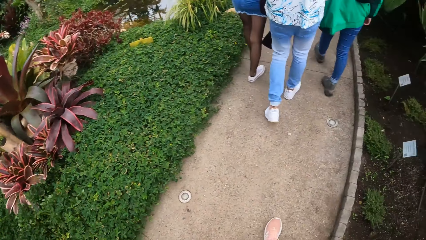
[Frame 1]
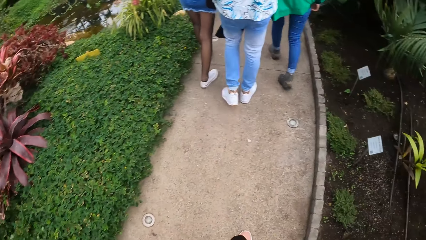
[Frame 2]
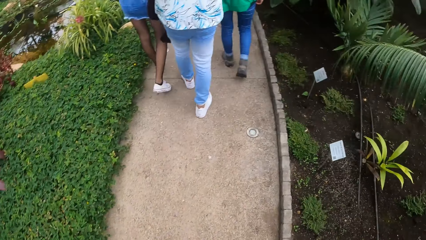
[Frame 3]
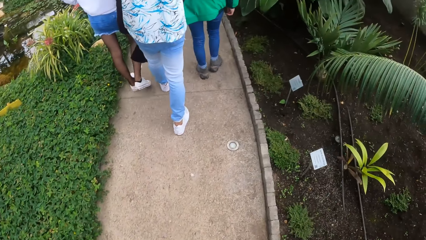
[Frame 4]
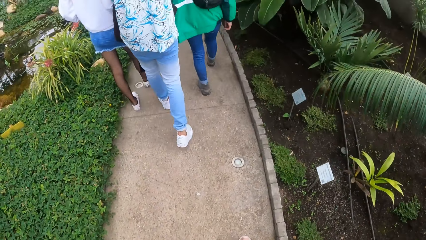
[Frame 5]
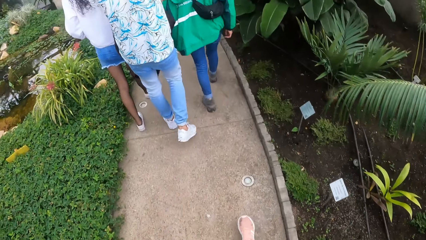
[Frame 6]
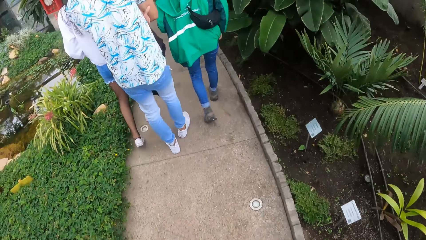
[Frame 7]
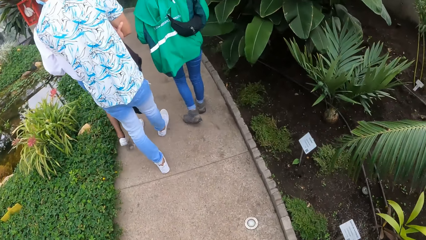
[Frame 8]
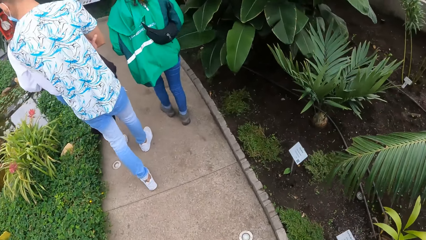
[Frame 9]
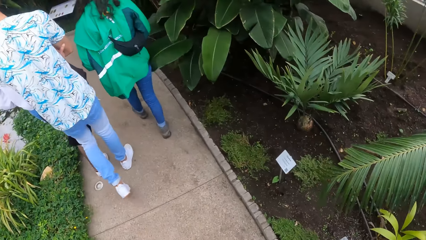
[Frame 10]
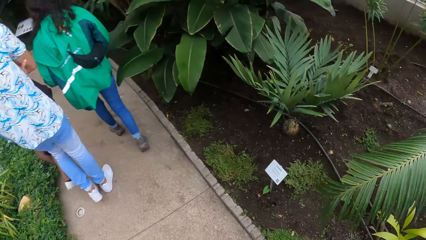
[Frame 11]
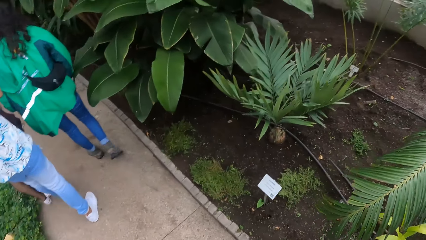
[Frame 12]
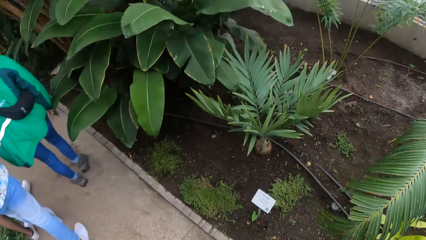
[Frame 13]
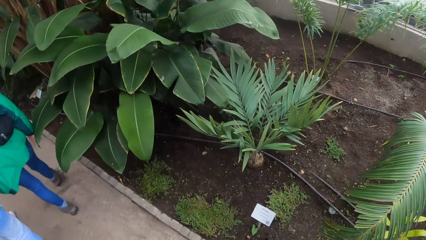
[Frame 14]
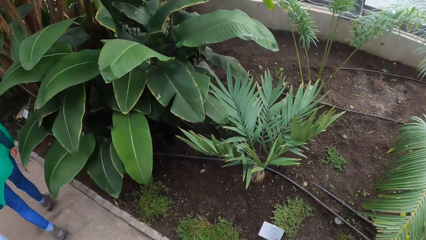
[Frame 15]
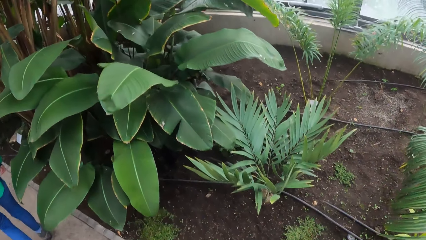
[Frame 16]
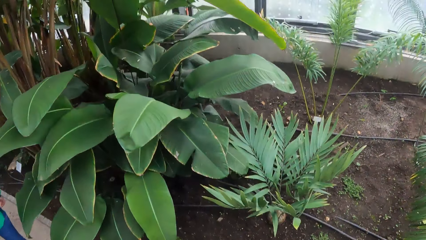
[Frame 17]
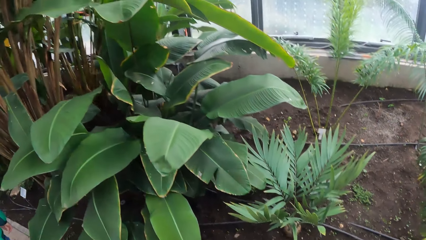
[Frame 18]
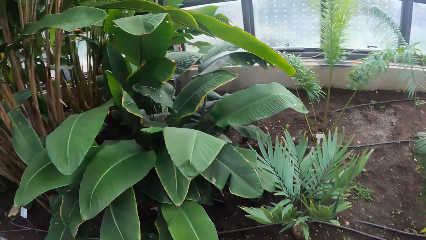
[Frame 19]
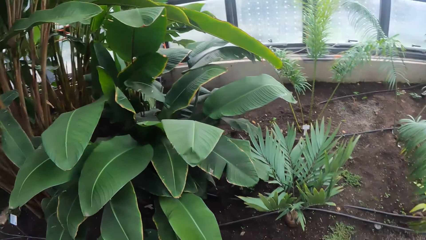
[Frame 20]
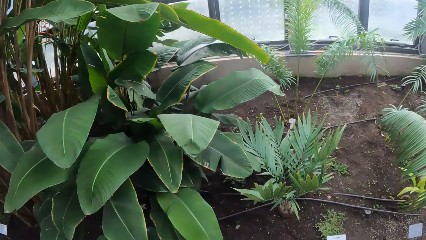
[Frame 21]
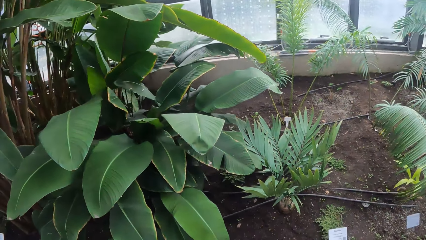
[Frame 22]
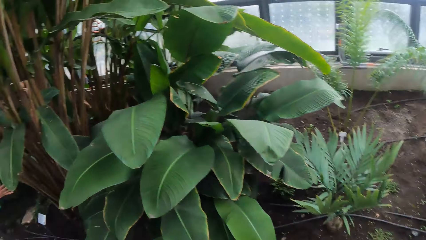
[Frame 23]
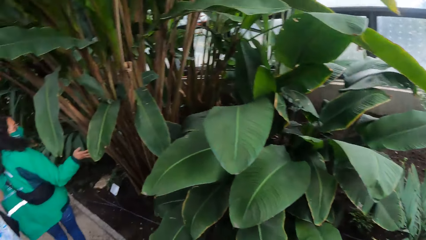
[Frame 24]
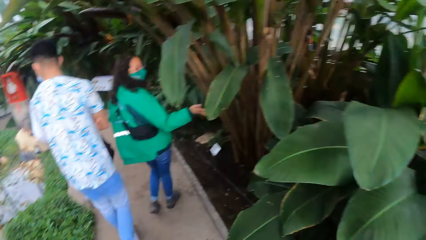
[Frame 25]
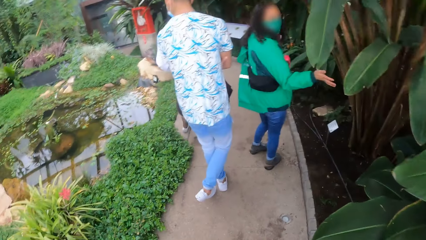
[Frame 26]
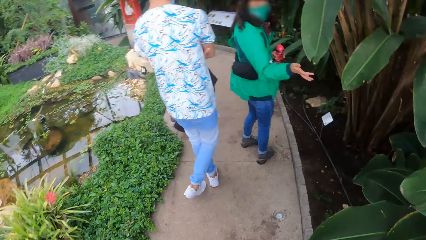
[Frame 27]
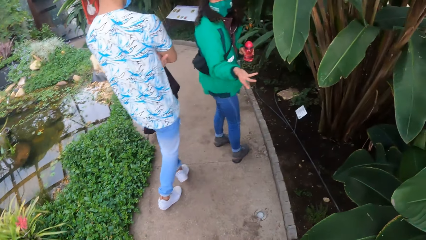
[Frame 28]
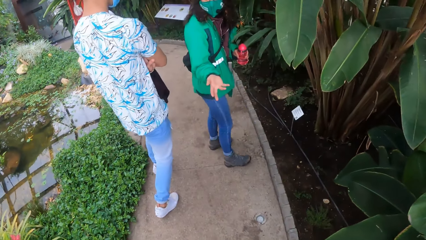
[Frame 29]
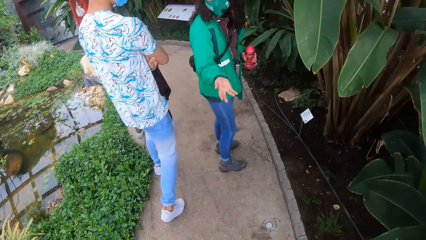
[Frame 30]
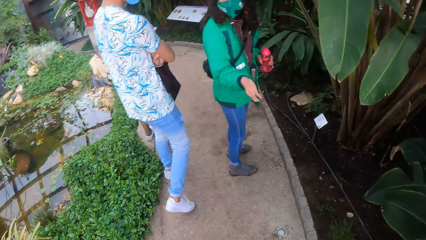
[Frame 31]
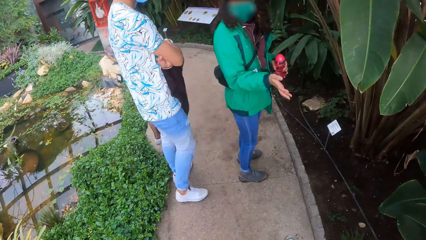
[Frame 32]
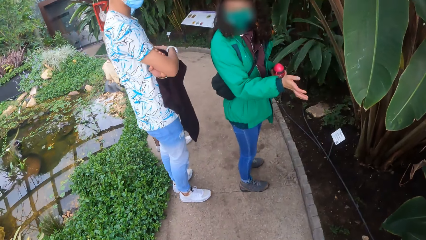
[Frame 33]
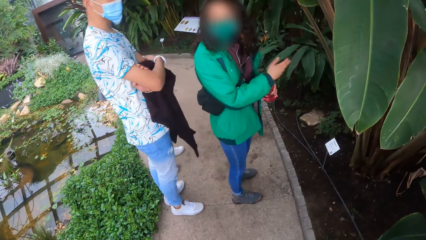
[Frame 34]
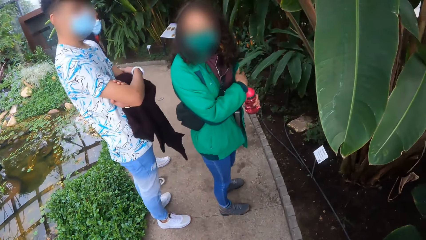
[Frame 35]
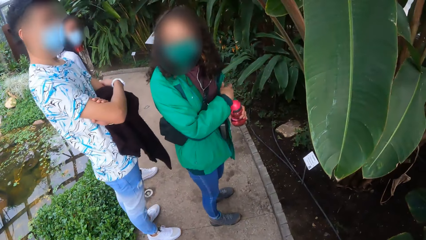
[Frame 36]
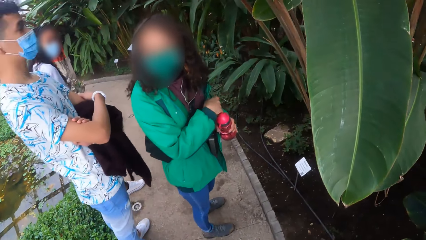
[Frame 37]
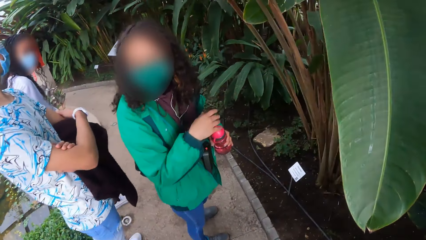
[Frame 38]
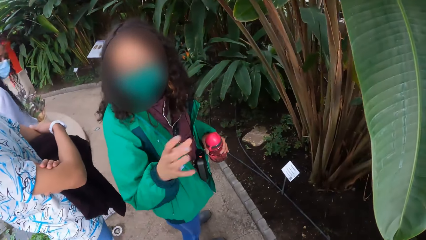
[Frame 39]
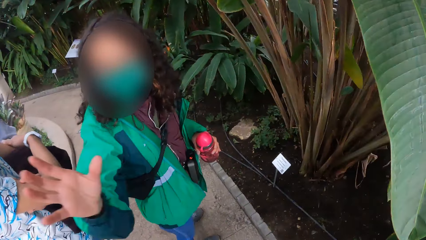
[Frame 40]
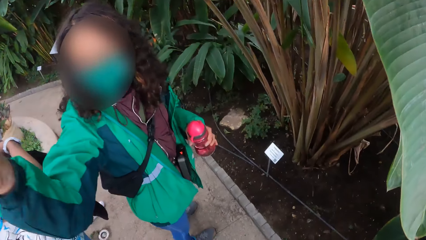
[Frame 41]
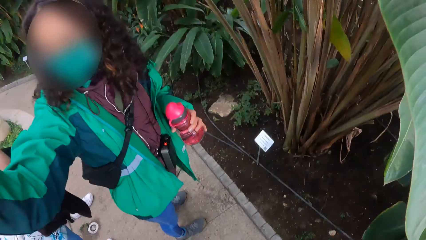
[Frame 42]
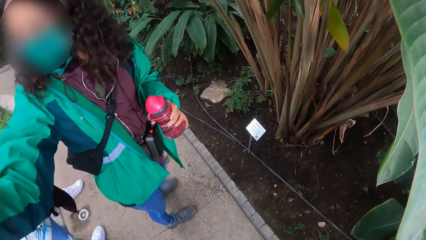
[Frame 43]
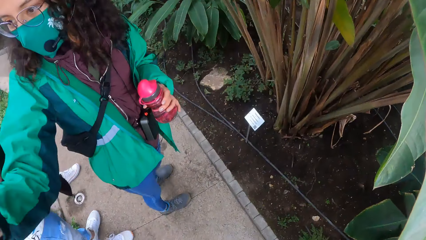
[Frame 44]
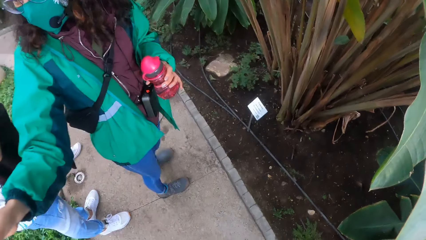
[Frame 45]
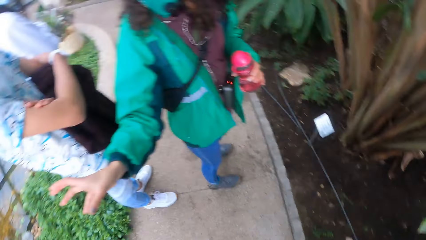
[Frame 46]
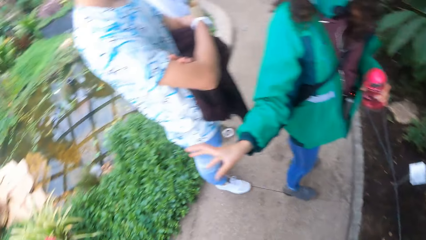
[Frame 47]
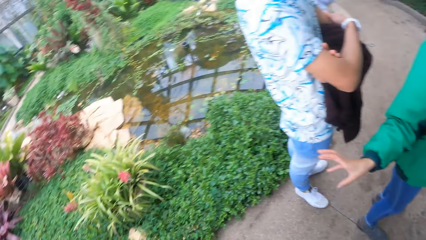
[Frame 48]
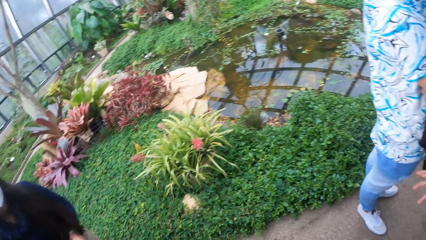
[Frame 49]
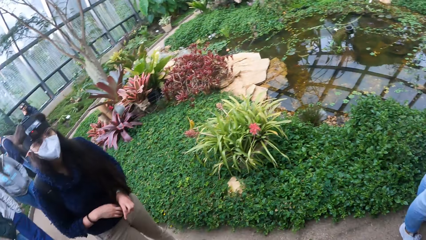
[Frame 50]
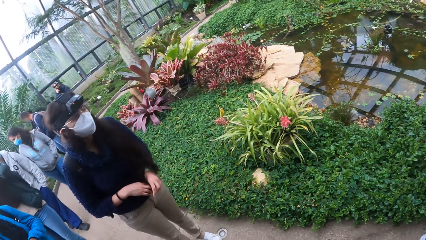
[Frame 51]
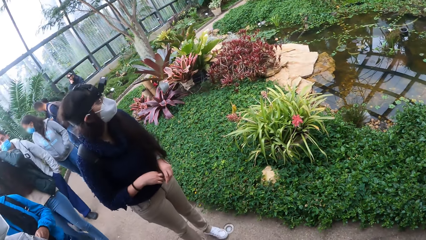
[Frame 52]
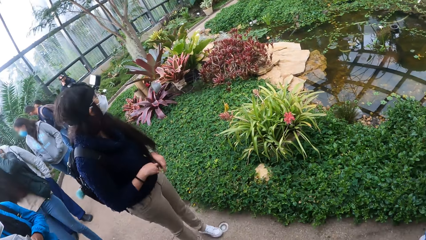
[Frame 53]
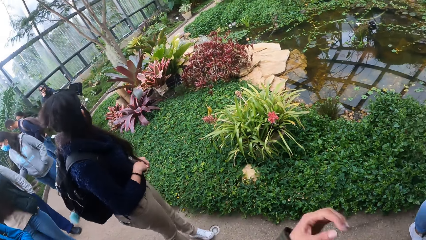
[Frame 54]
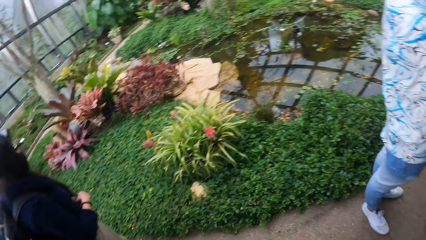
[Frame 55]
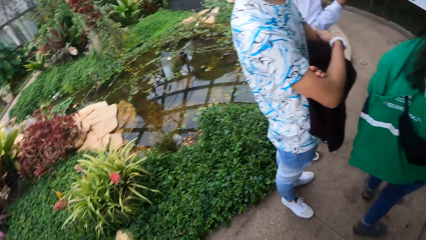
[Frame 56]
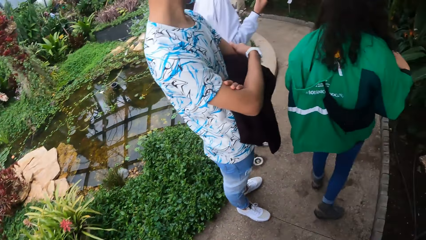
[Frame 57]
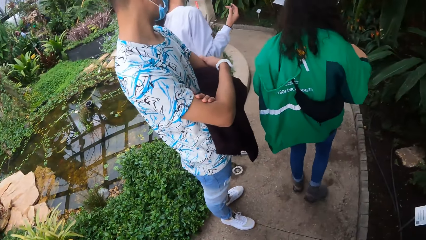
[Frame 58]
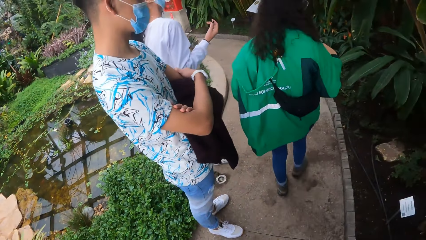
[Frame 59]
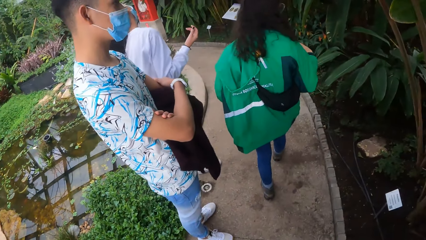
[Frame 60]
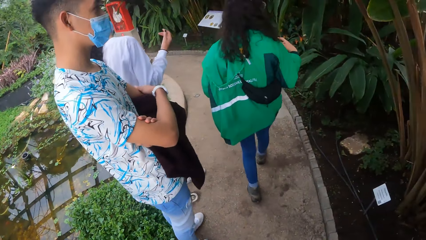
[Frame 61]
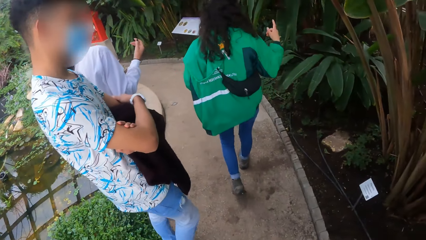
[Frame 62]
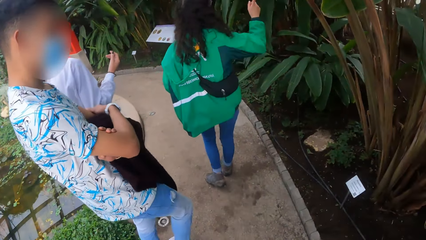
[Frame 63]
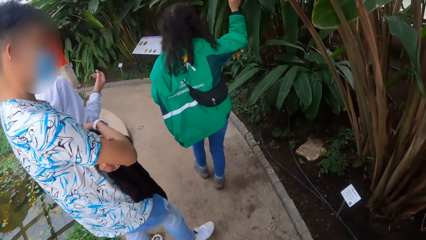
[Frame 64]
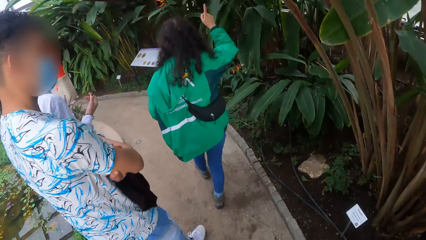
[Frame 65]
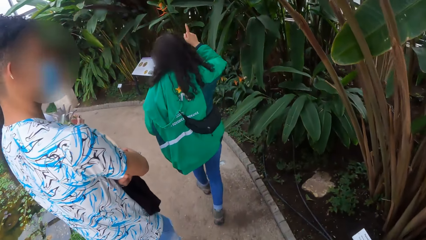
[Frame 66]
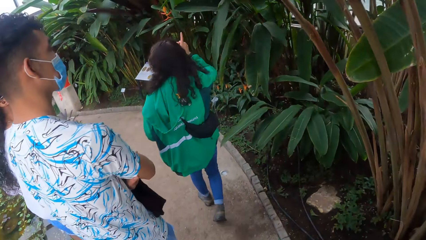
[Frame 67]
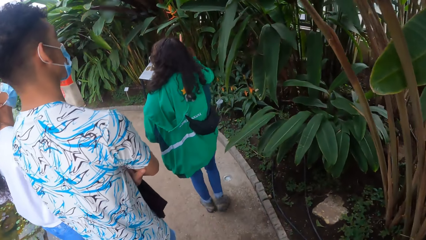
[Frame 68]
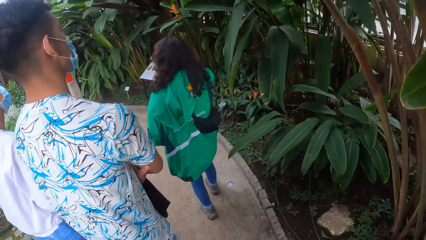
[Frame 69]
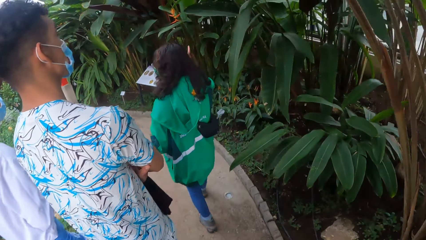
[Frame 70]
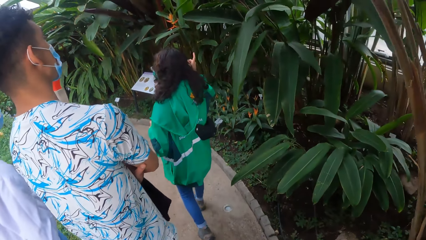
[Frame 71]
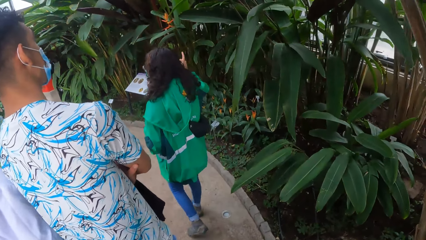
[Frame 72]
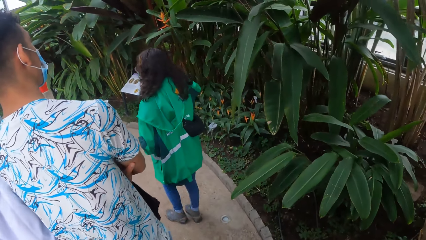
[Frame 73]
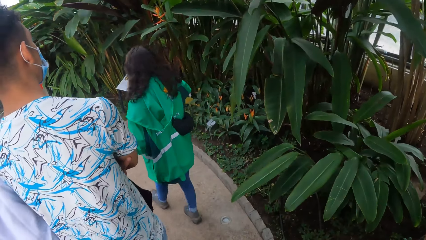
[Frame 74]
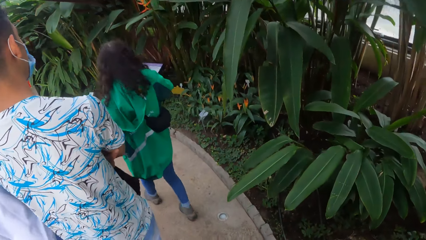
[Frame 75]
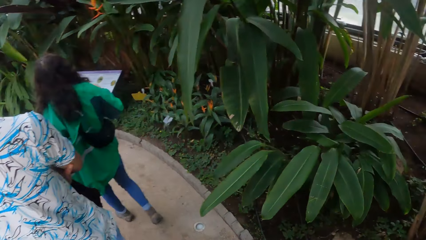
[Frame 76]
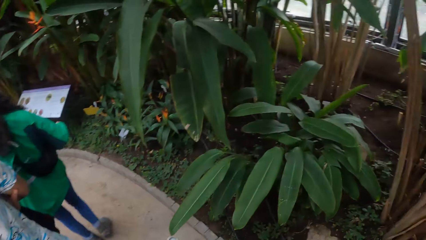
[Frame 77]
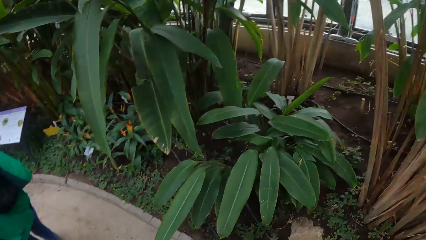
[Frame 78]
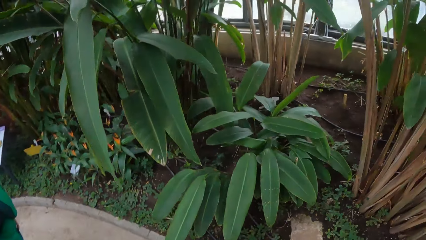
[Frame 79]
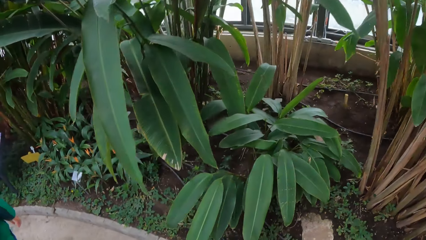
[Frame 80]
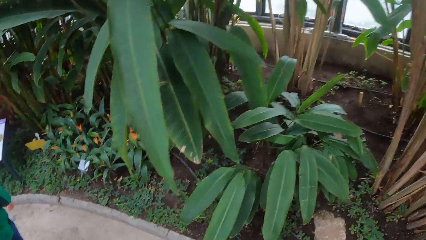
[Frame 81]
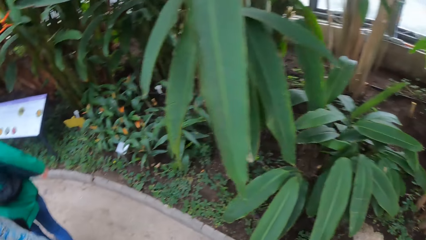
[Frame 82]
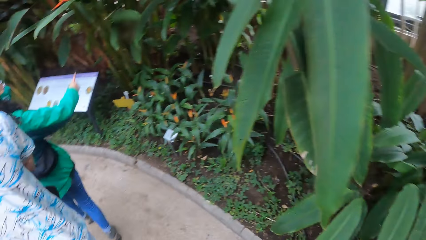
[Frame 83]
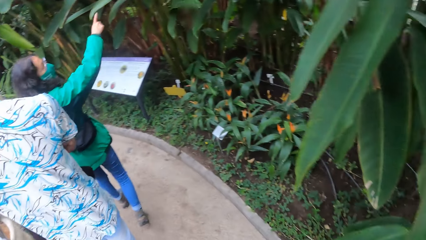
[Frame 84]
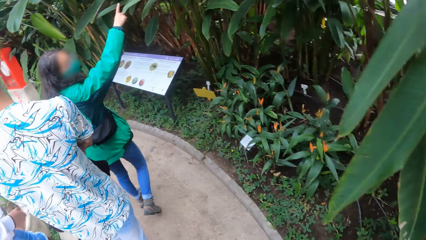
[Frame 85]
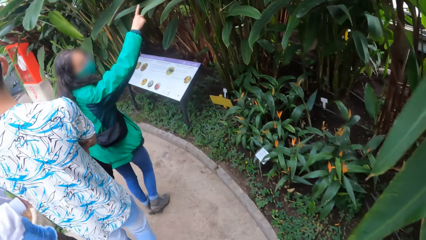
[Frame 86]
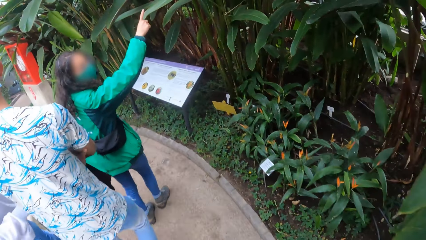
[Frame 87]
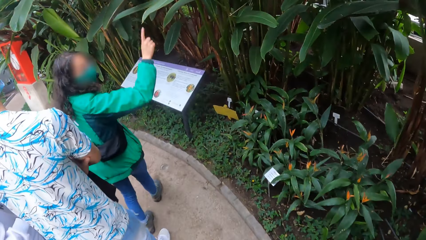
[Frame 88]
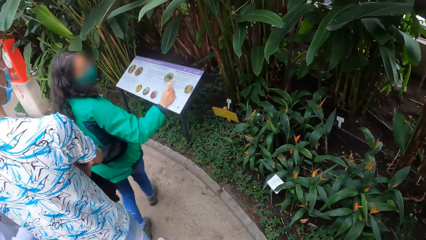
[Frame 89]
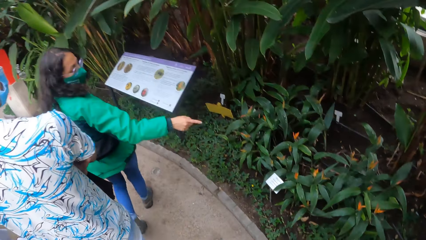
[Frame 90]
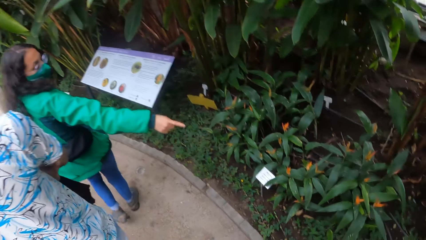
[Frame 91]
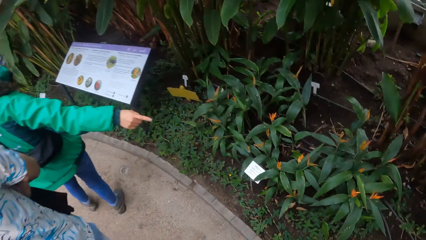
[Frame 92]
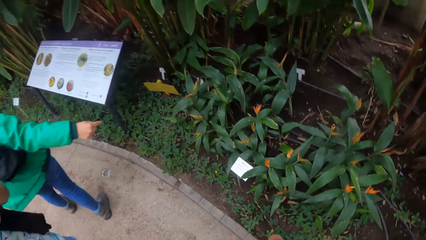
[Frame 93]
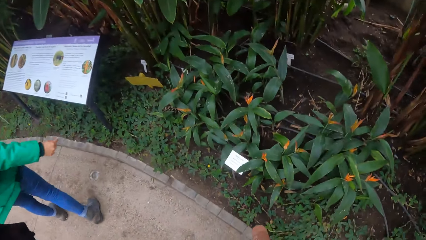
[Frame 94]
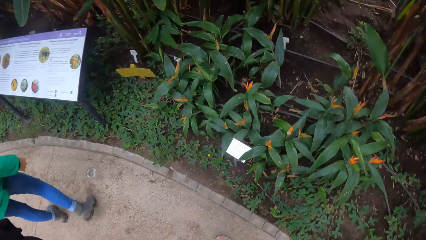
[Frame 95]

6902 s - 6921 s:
The camera wearer walks around the flower garden. A woman makes some gestures with her right hand. She turns. A person looks around the flower garden. The woman walks around, gestures. The camera wearer looks around the flower garden. The woman points at some plants with her right hand.
